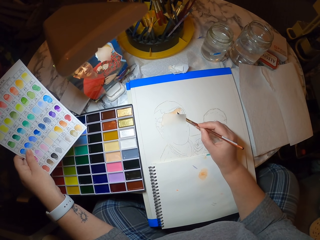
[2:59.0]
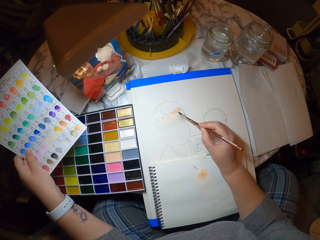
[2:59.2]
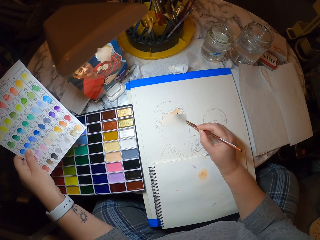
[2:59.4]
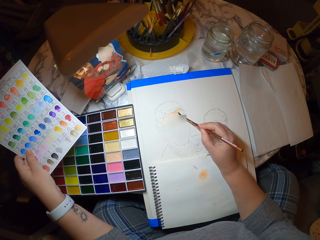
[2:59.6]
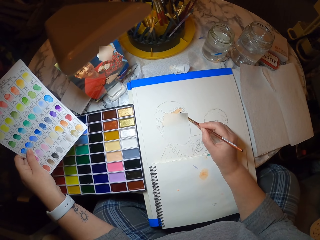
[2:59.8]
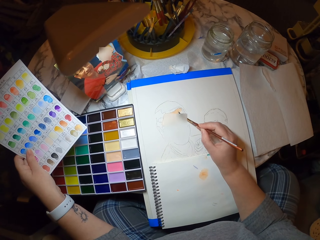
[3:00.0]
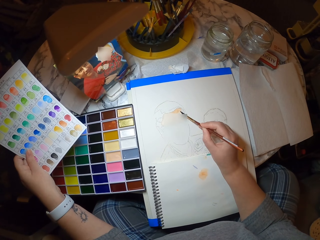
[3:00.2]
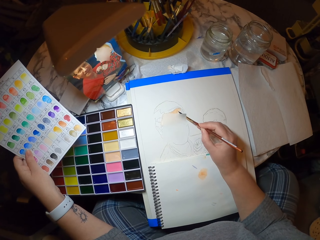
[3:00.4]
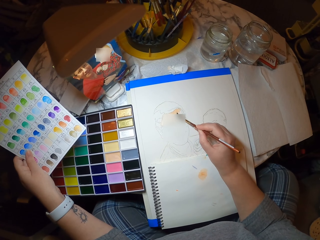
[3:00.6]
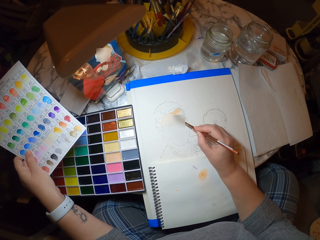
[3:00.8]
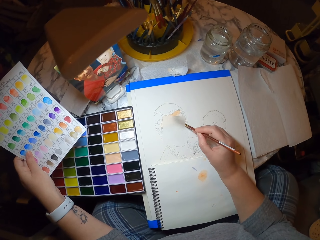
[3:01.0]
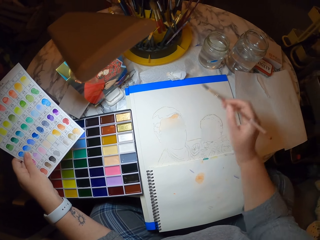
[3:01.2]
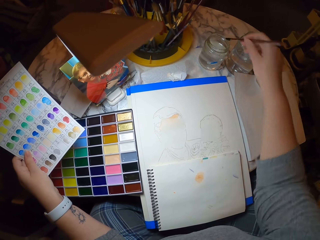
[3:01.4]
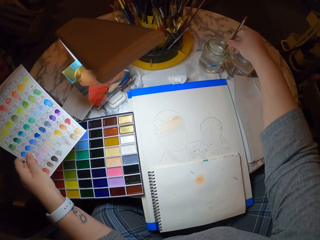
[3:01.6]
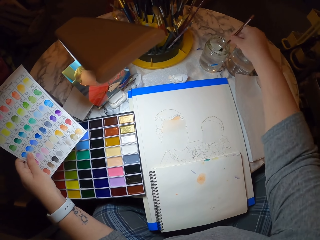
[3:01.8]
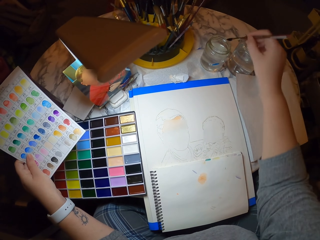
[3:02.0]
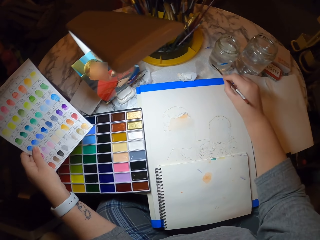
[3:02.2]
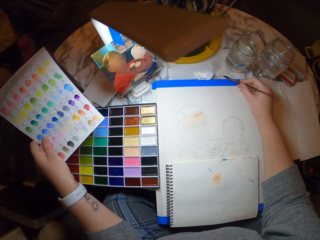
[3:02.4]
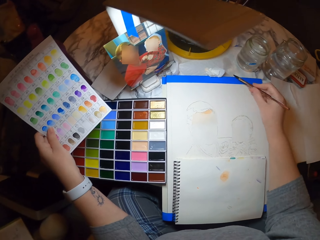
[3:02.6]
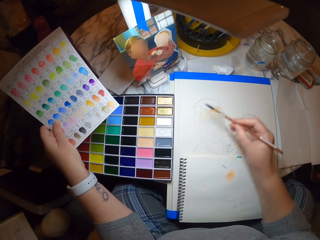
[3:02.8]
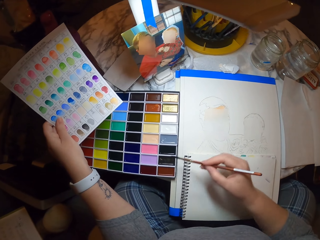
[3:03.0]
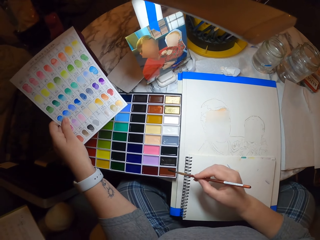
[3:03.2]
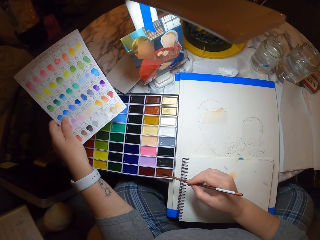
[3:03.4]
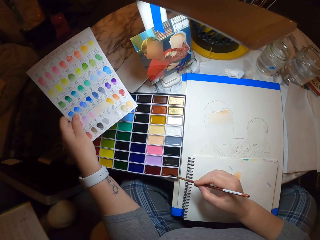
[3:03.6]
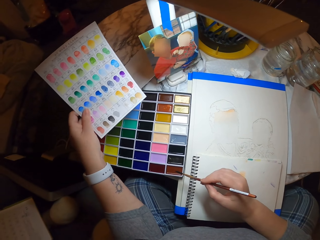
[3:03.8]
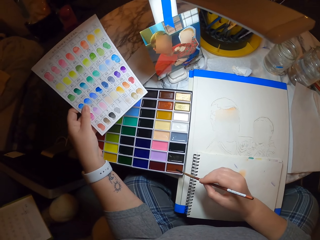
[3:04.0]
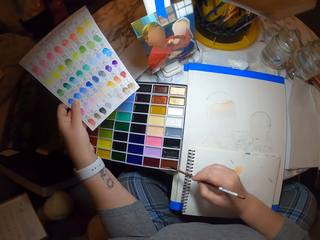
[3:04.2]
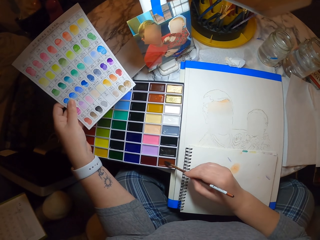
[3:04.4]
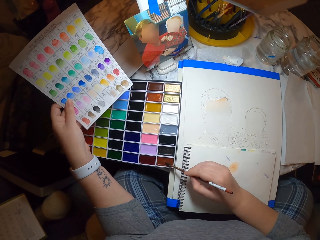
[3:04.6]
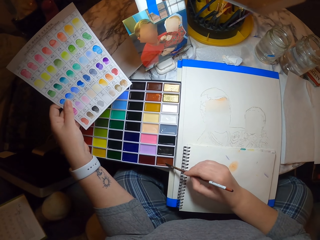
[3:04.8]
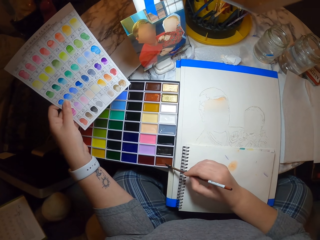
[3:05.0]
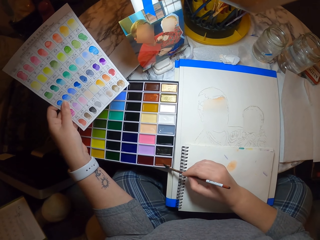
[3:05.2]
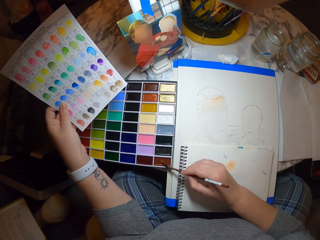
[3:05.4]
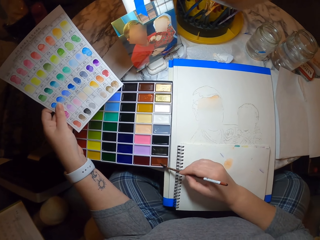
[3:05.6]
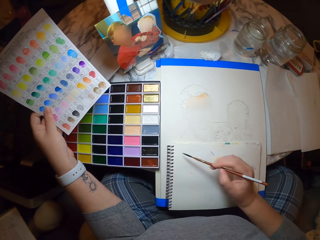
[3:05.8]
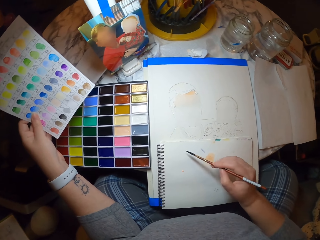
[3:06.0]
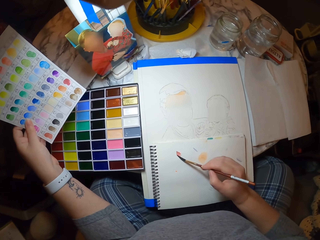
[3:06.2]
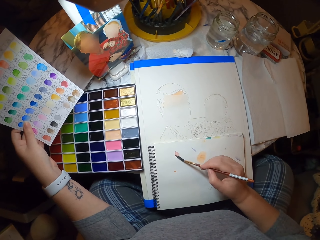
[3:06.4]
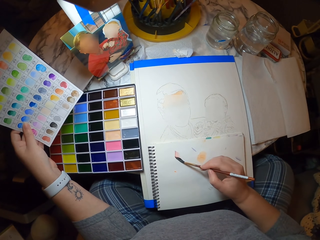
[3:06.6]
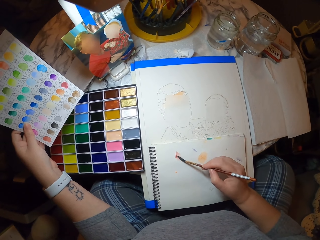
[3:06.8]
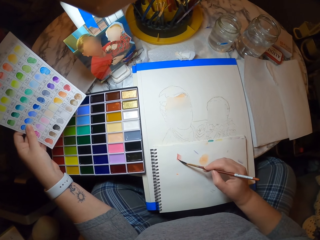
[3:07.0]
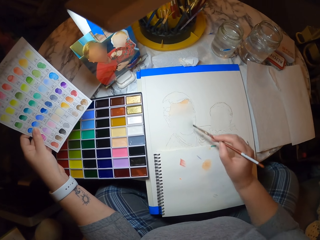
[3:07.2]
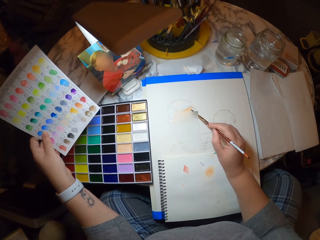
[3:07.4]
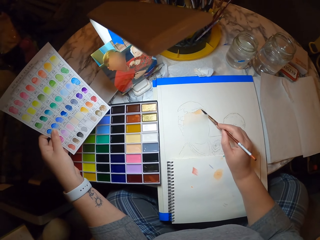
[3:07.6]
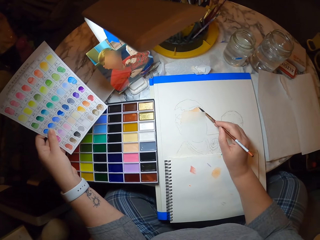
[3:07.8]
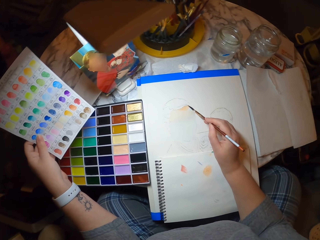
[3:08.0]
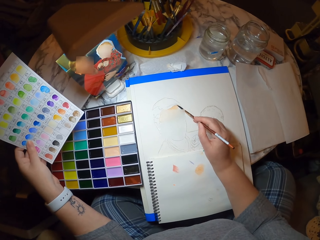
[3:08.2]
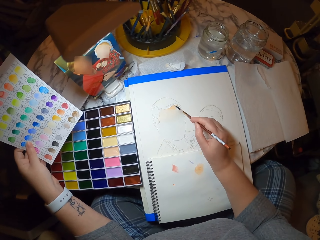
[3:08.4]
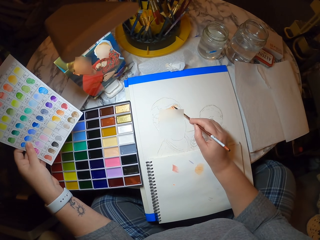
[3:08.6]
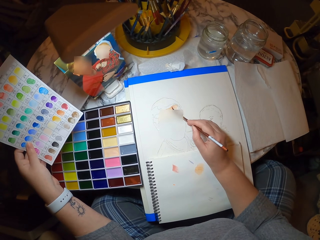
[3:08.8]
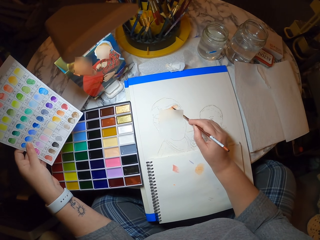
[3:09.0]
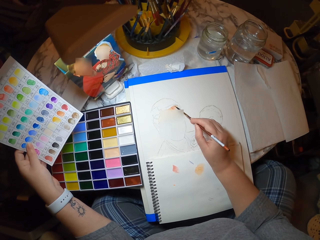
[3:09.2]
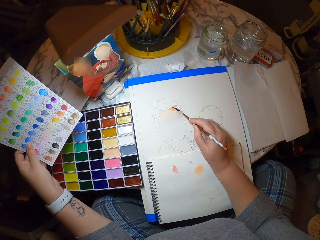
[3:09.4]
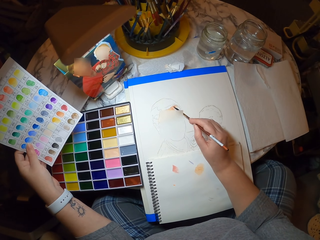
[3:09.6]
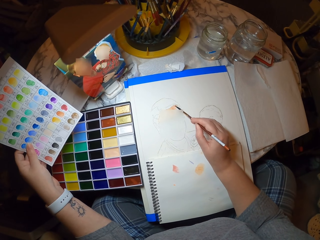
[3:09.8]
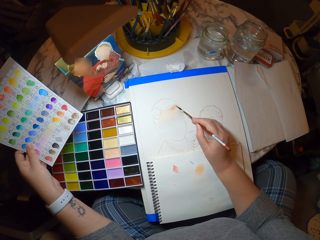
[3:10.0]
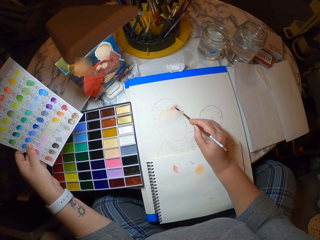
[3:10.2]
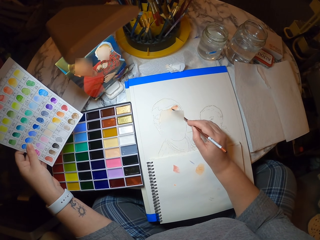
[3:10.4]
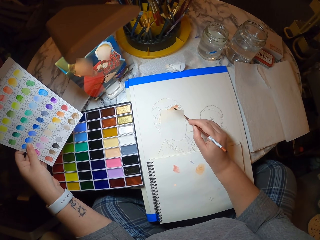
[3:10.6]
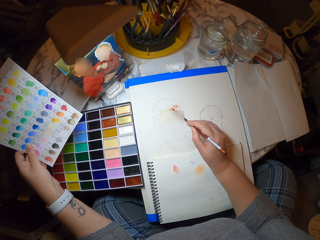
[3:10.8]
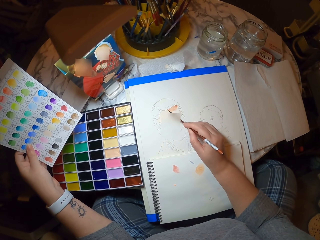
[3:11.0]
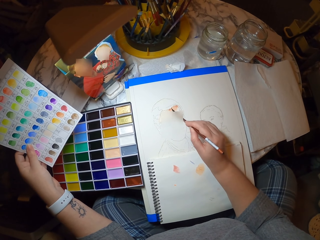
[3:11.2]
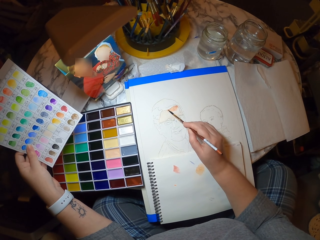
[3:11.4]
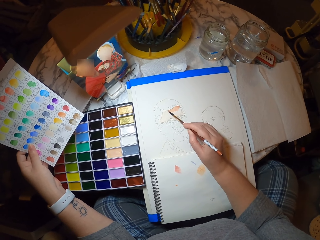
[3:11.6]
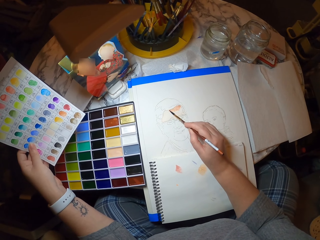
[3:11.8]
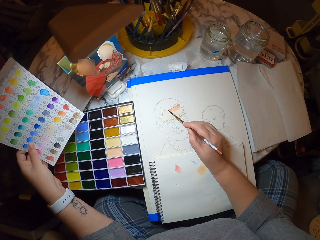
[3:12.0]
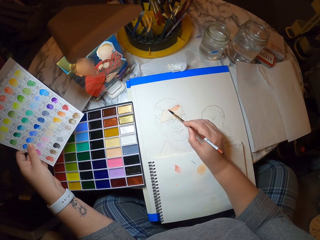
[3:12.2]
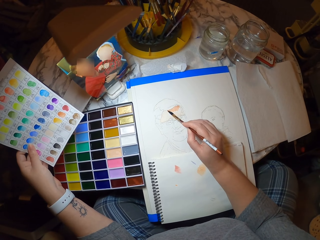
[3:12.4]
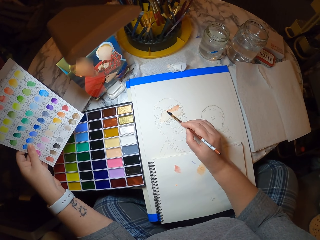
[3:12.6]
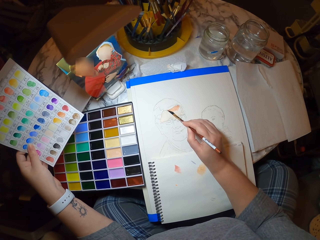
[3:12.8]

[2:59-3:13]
The camera wearer dips the paint brush in the glass of water. They wipe the brush on the table. They apply color on the paint brush. They paint on the book. They paint on the book again.

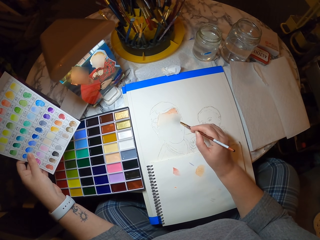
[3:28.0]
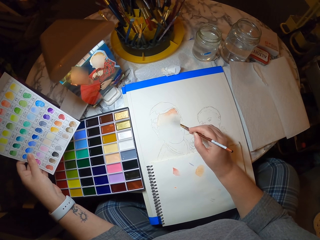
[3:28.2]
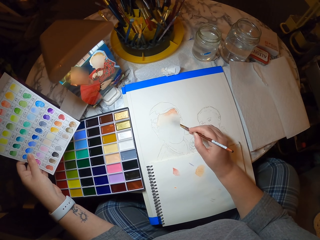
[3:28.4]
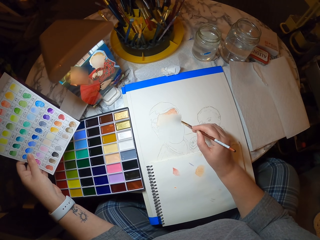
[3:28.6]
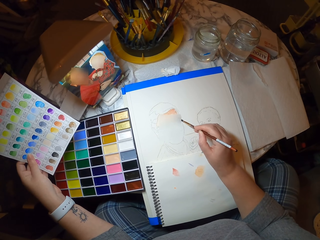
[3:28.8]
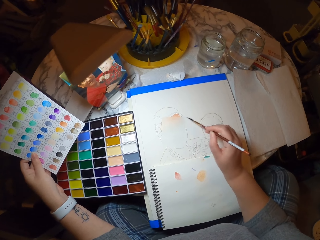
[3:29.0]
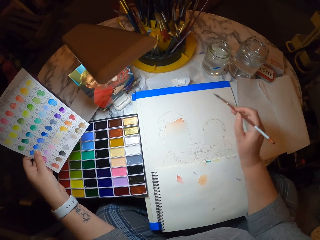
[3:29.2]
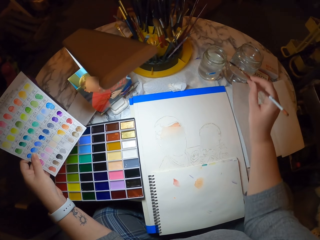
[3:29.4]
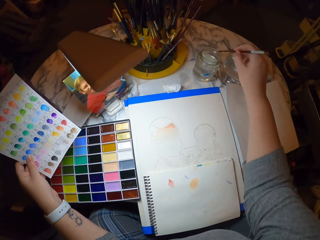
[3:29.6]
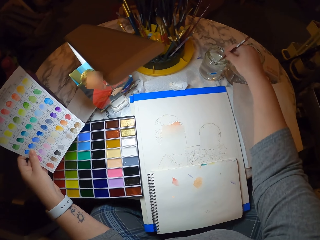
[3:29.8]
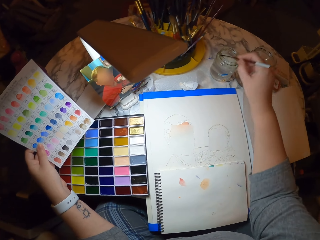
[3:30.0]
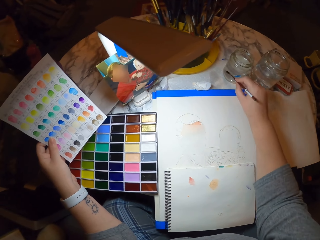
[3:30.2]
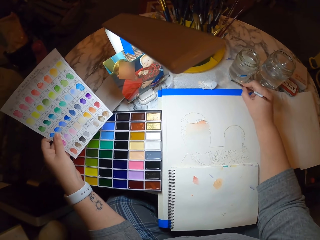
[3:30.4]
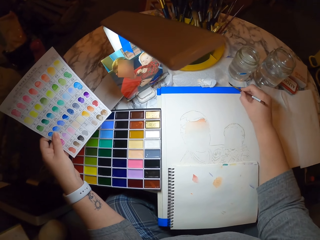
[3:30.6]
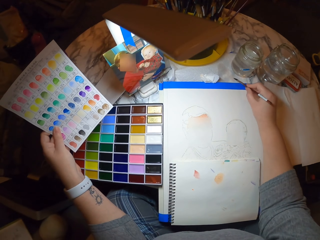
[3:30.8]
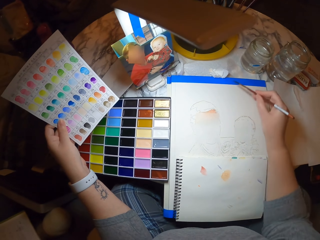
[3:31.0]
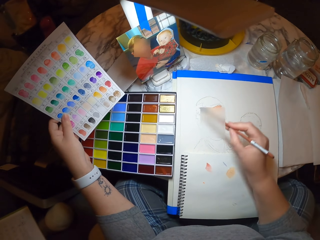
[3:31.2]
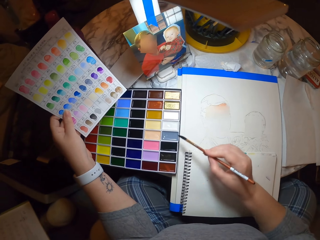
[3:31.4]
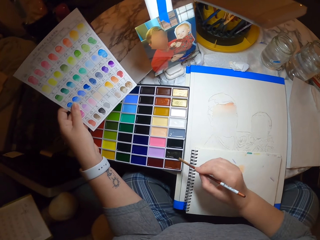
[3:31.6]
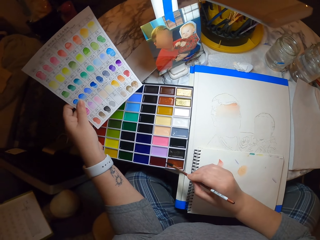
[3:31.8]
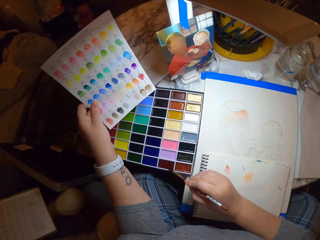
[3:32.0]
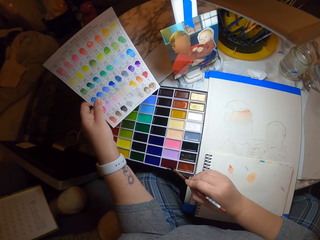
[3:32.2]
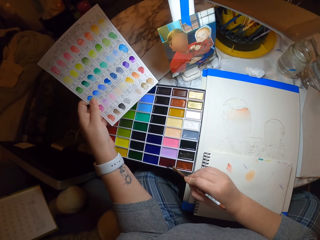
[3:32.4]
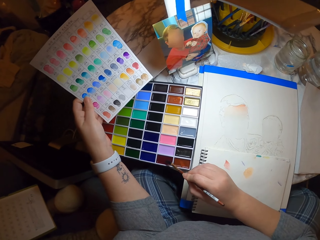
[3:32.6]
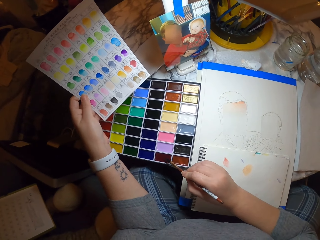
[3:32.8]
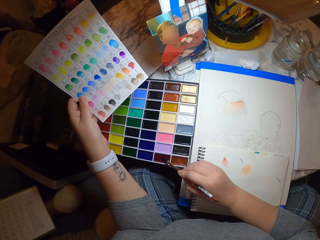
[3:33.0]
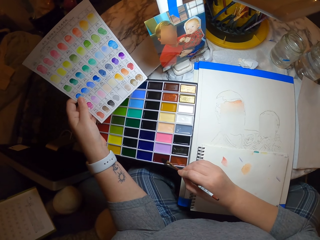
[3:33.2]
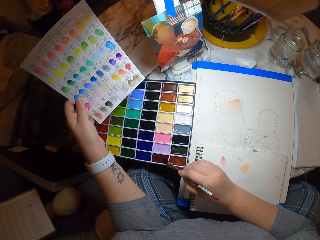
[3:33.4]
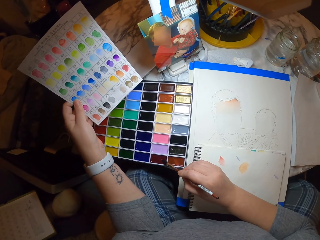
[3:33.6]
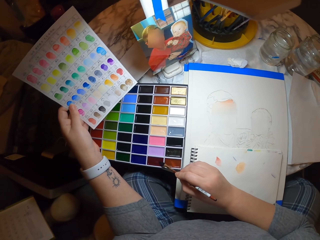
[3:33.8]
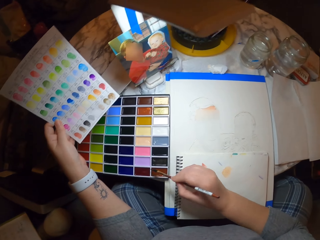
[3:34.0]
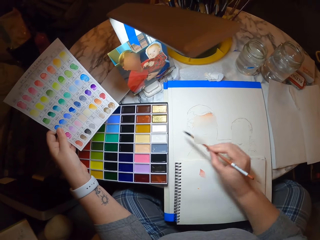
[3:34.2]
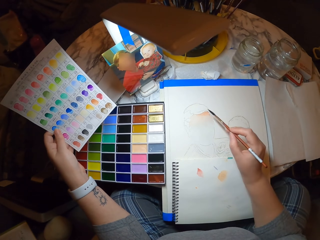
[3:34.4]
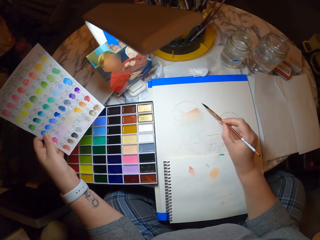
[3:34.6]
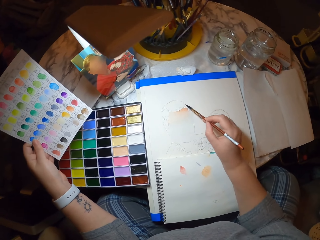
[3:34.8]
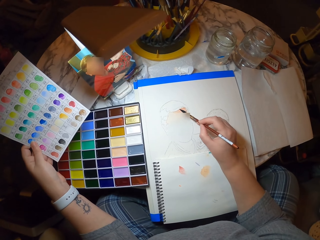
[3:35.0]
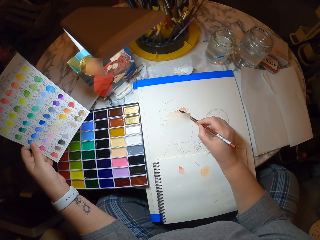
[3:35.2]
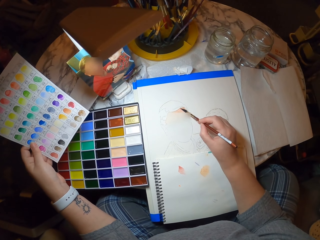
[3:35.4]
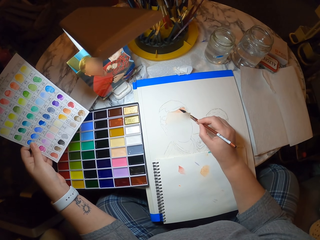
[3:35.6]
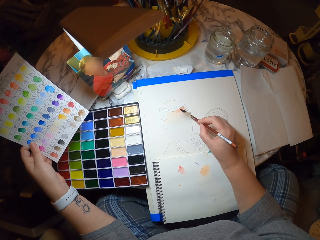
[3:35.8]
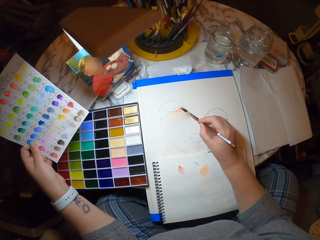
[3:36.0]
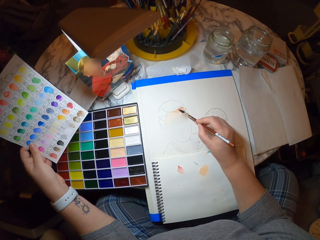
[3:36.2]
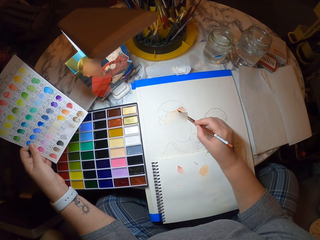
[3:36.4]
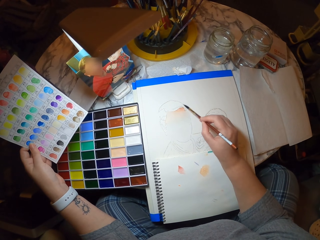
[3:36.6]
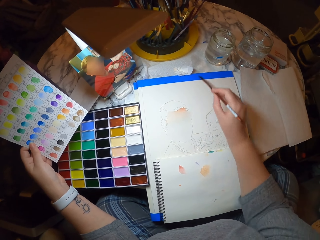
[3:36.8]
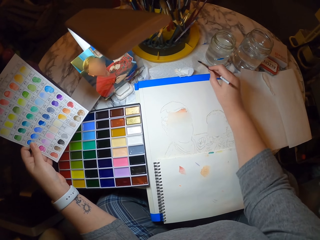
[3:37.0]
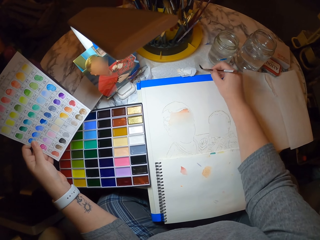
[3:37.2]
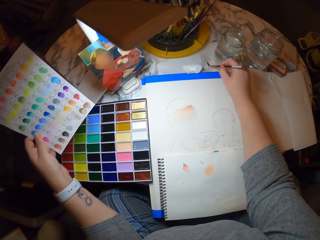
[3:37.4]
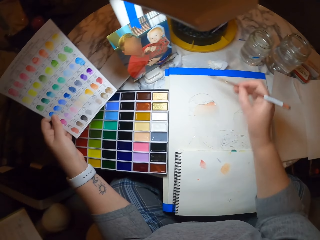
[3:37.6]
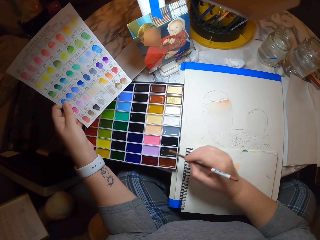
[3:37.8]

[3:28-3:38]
The camera wearer dips the paint brush in the glass of water. They apply color on the paint brush. They paint on the book. They wipe the brush on the table.
